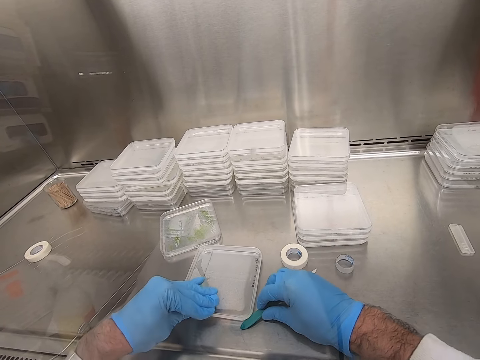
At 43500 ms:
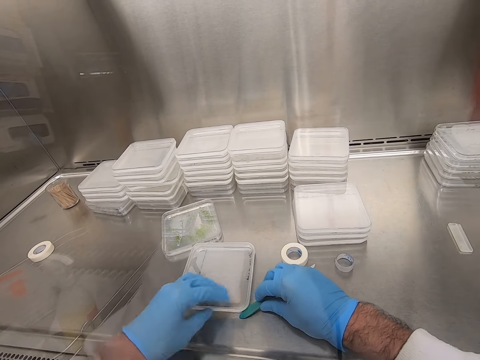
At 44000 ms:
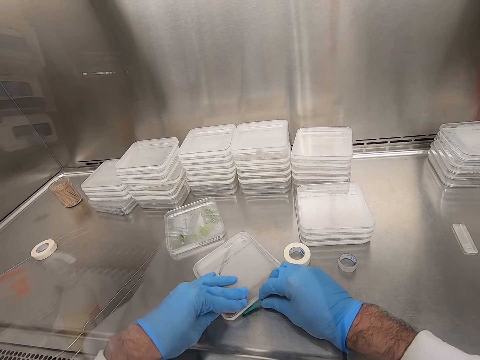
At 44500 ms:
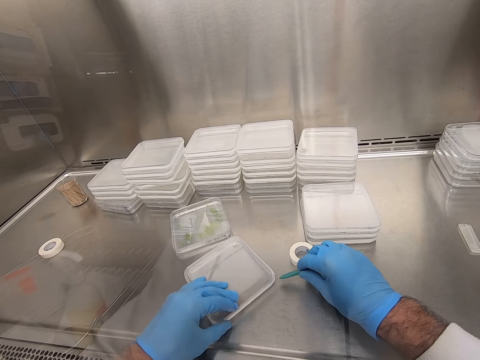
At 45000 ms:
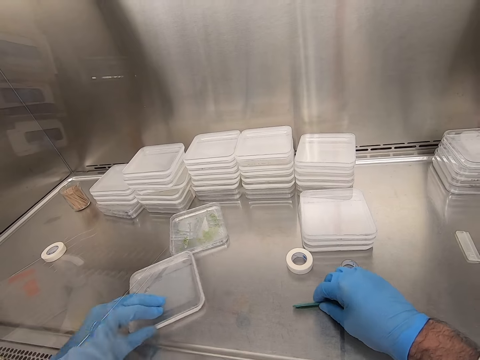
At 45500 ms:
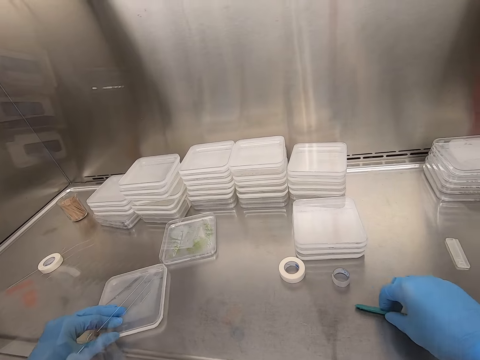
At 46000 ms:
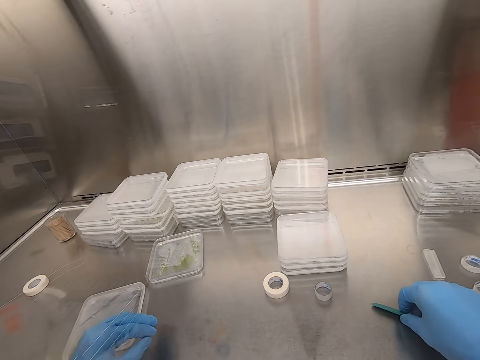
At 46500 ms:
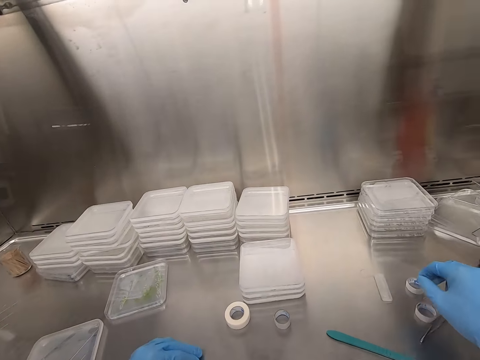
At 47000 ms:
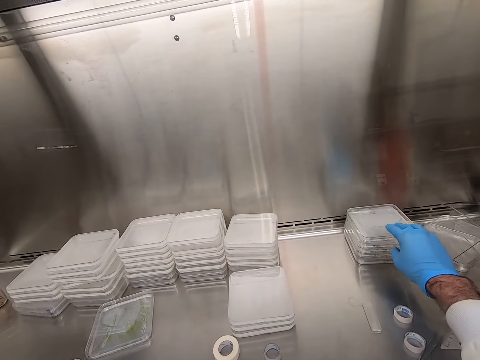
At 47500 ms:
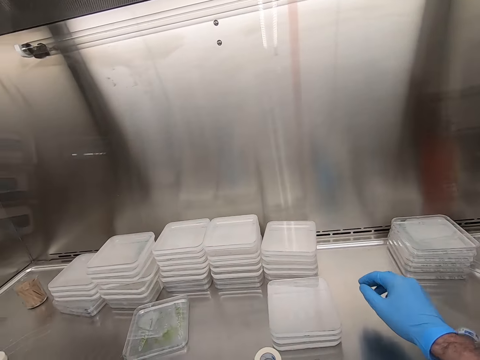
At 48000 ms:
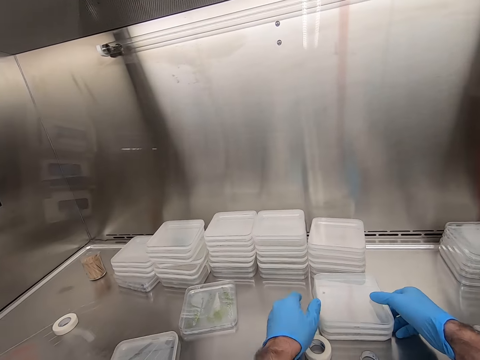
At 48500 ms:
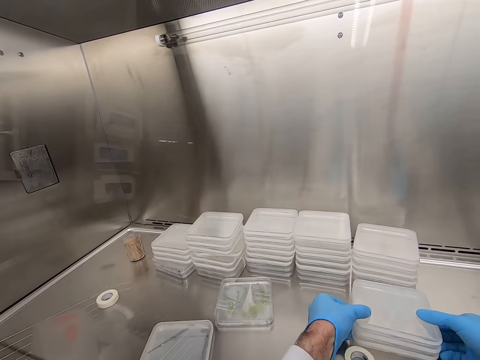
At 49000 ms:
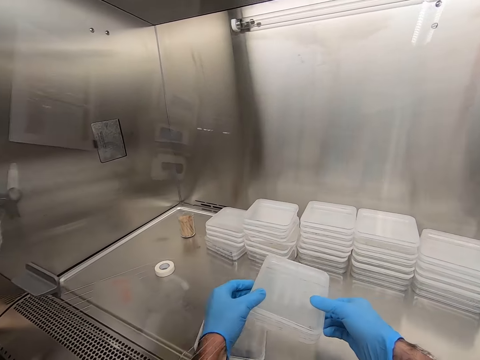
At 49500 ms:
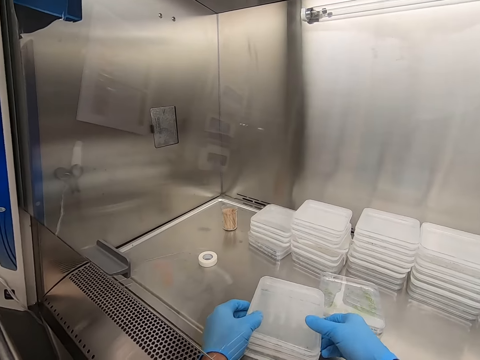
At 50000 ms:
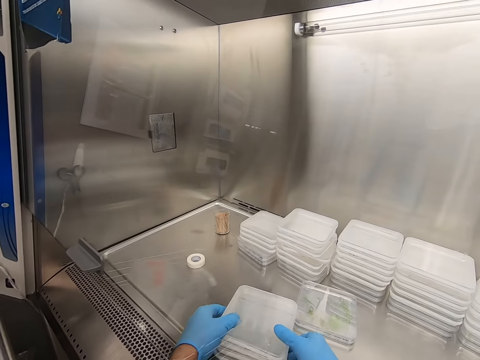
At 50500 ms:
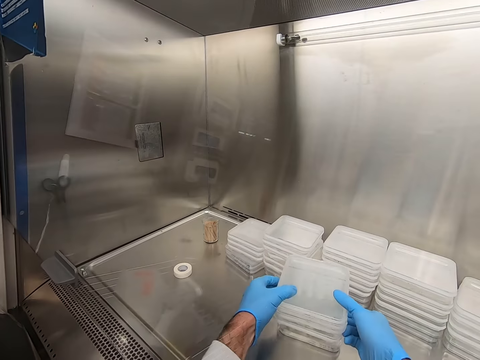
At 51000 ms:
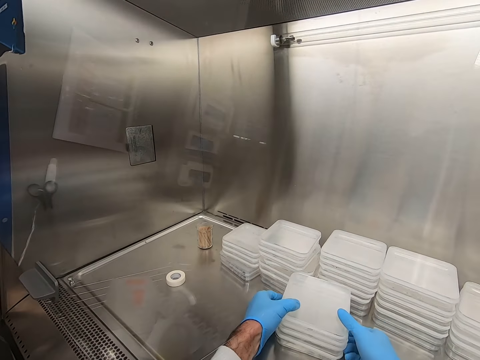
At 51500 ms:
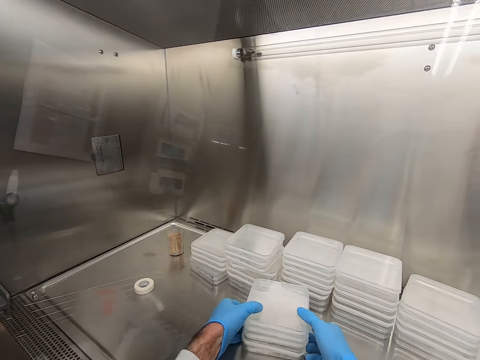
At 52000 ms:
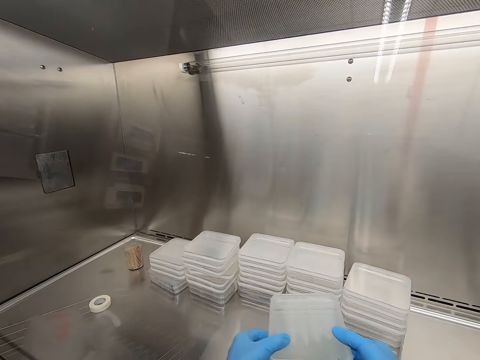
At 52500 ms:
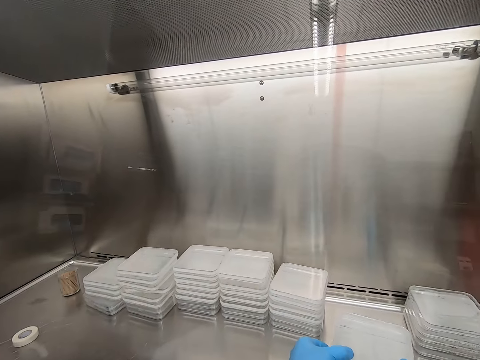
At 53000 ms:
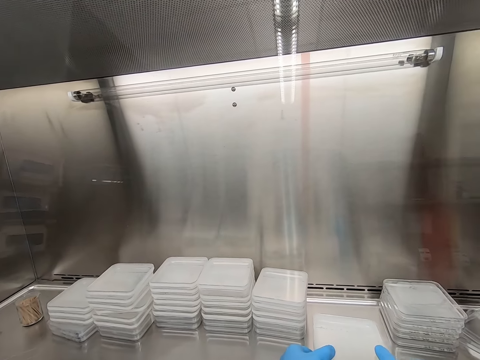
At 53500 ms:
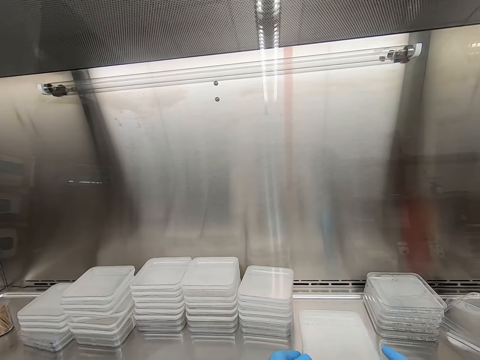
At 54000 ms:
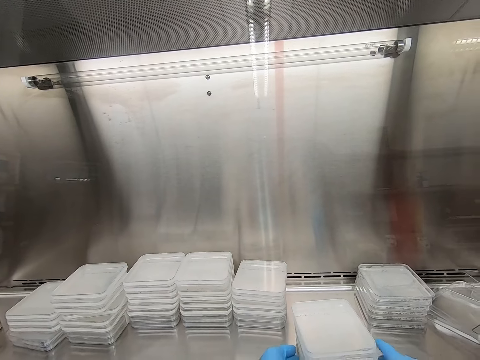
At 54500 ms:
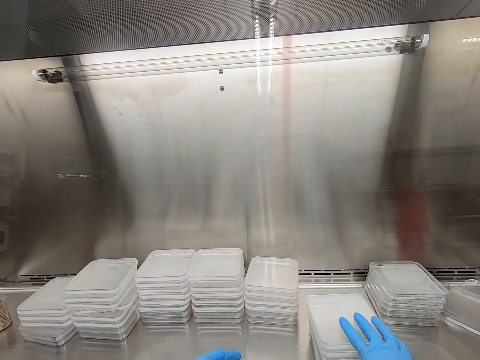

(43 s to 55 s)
The camera wearer moves the container and moves the utility knife. They hold the containers and move the containers. They pick up another plastic container. They put down the containers. They place the container on top of another container. They move the container in the table.

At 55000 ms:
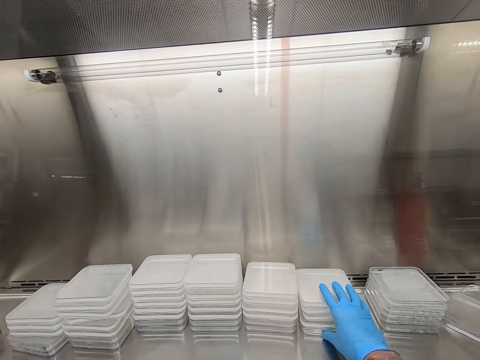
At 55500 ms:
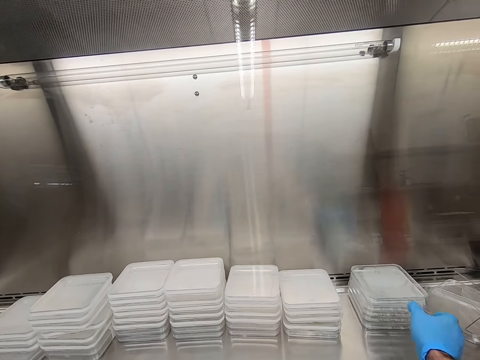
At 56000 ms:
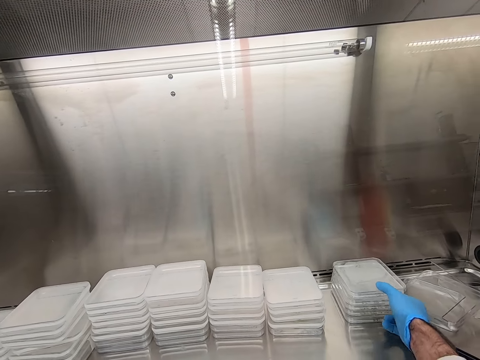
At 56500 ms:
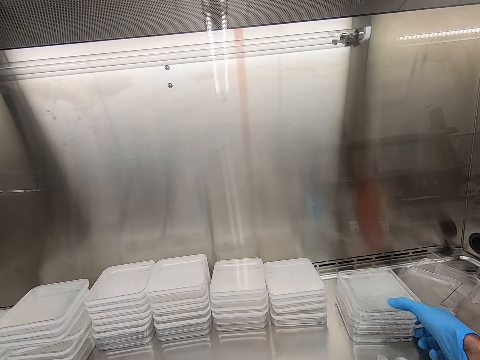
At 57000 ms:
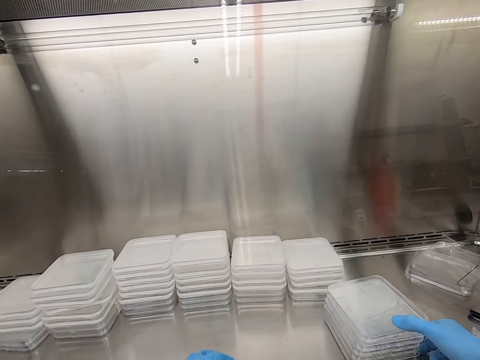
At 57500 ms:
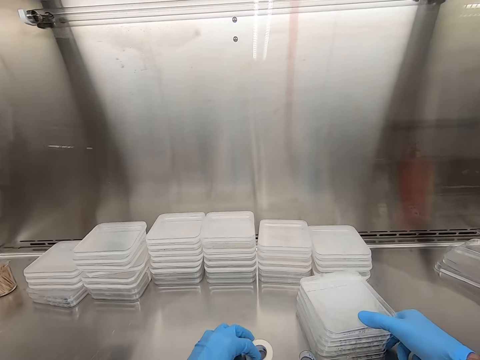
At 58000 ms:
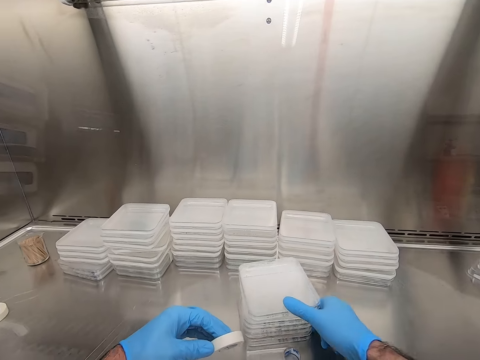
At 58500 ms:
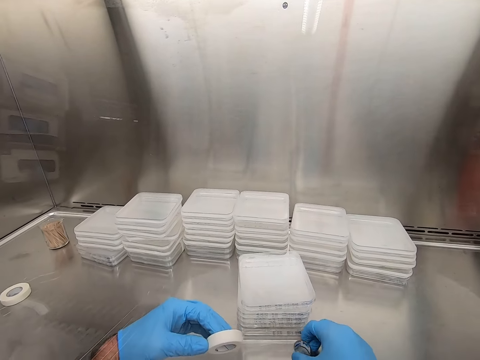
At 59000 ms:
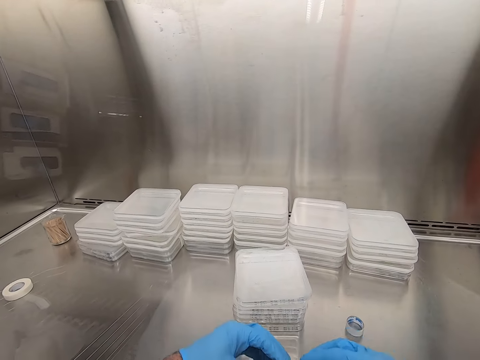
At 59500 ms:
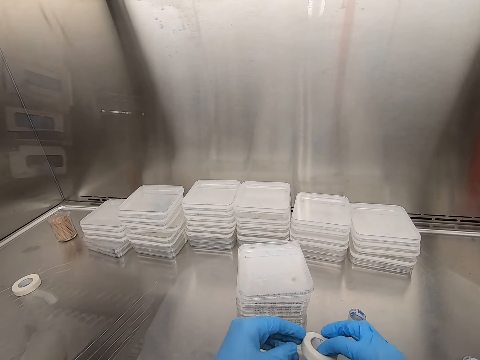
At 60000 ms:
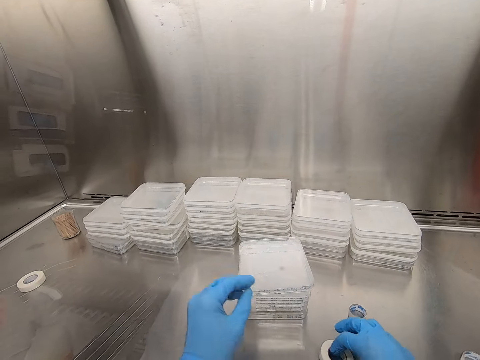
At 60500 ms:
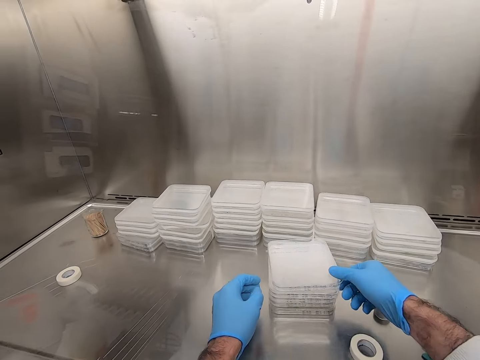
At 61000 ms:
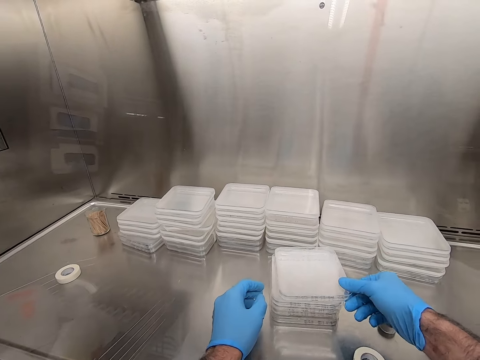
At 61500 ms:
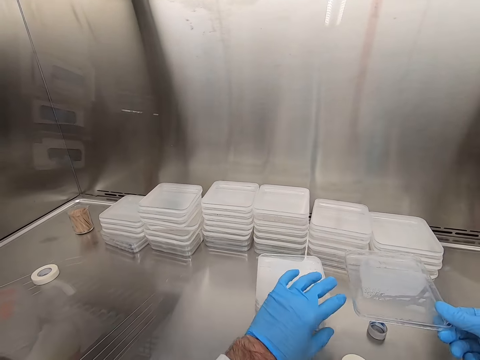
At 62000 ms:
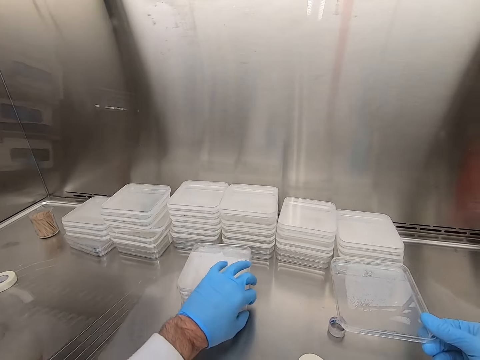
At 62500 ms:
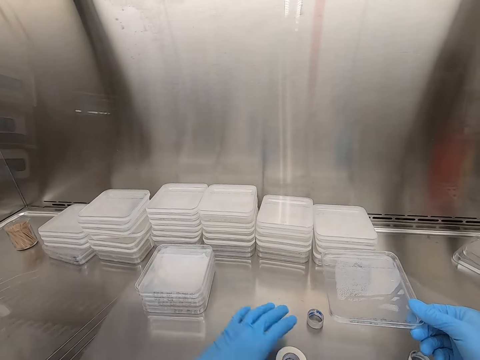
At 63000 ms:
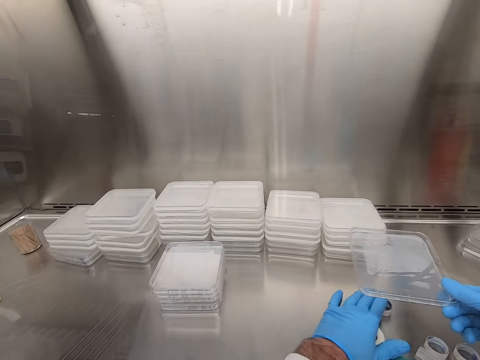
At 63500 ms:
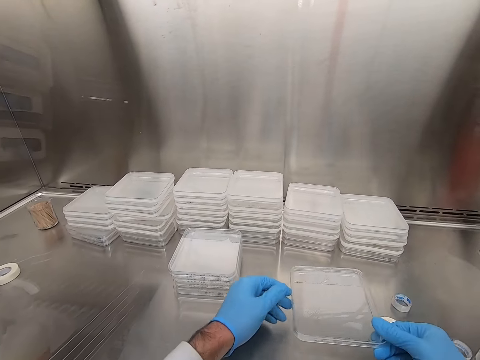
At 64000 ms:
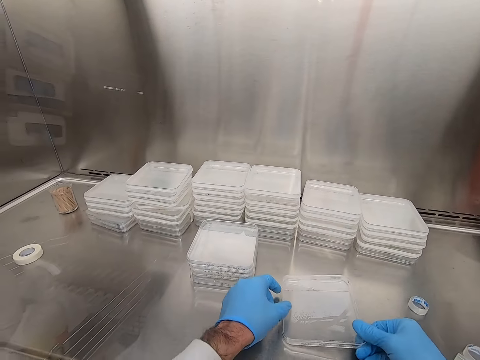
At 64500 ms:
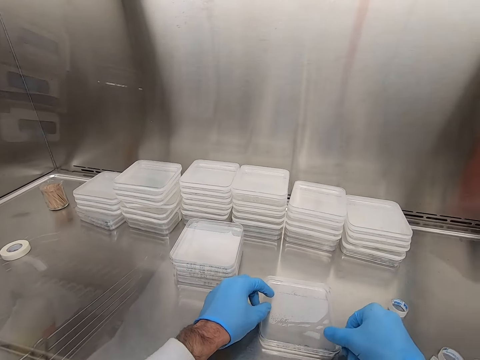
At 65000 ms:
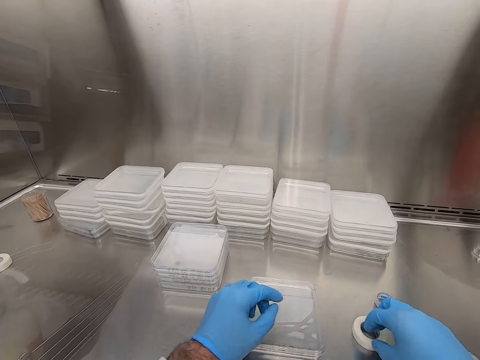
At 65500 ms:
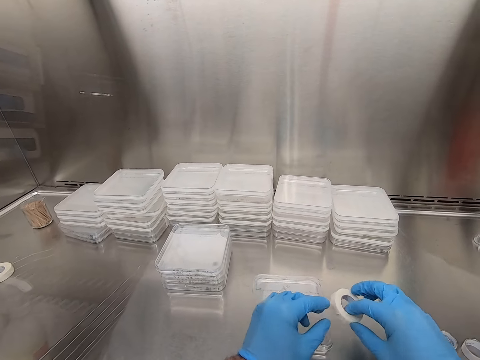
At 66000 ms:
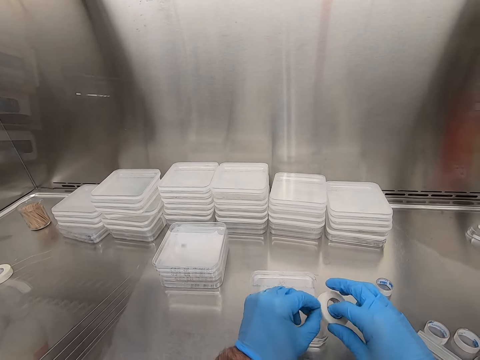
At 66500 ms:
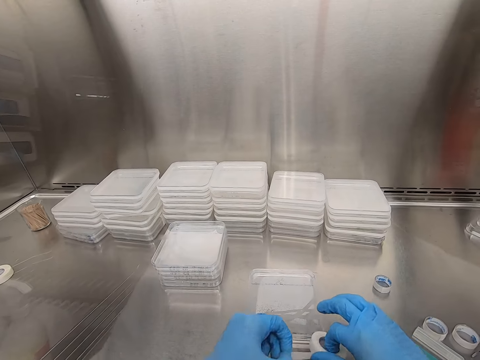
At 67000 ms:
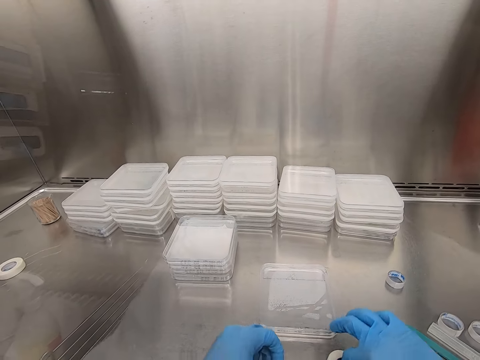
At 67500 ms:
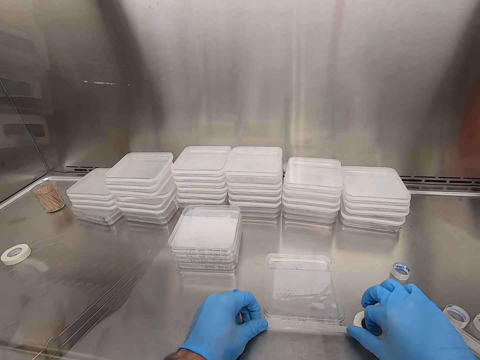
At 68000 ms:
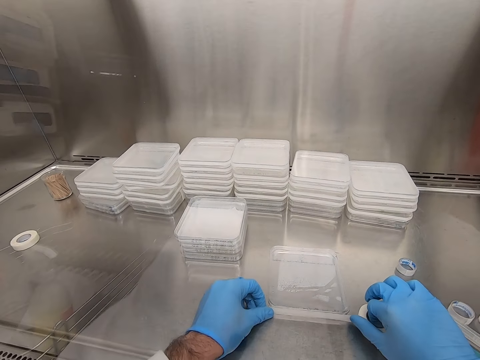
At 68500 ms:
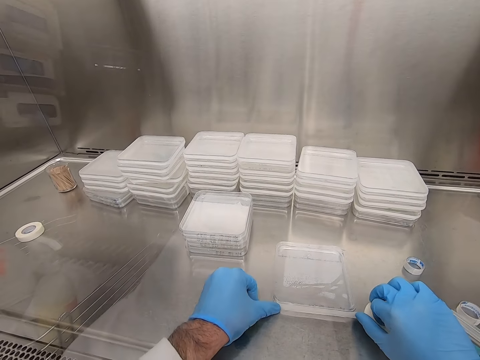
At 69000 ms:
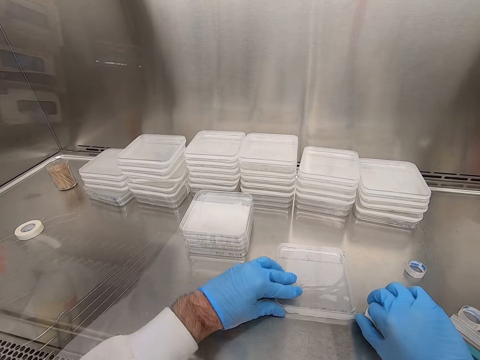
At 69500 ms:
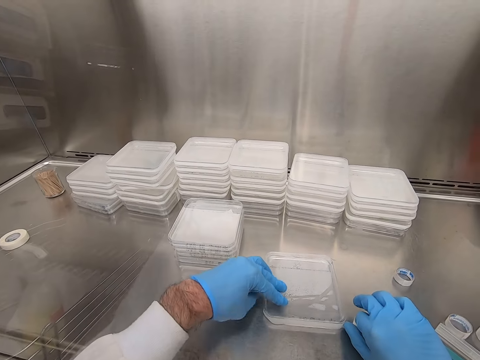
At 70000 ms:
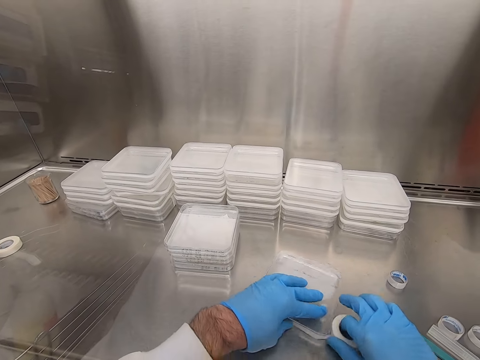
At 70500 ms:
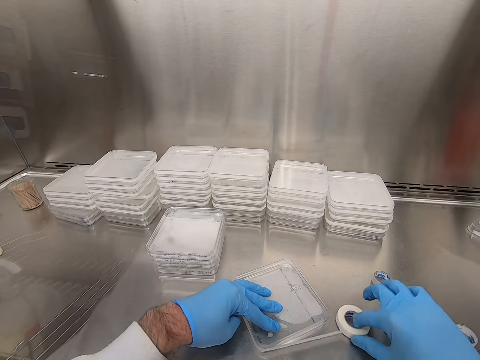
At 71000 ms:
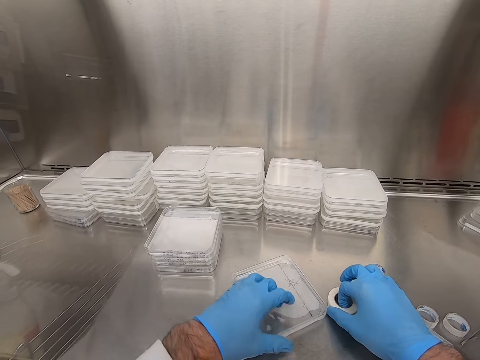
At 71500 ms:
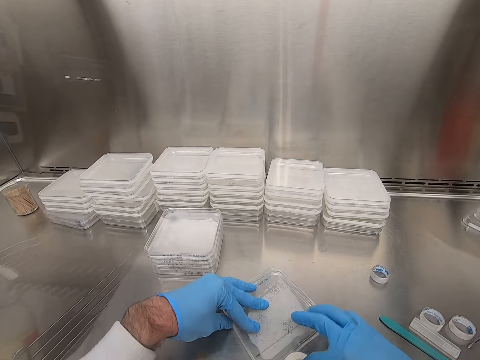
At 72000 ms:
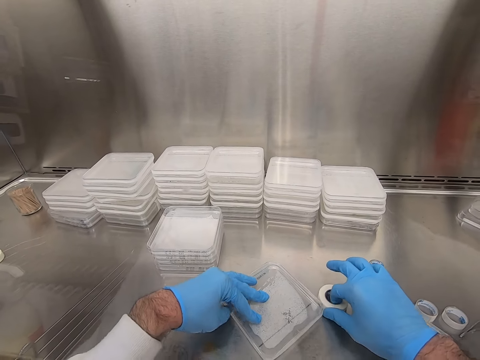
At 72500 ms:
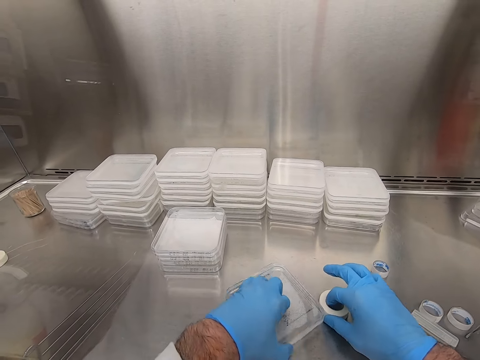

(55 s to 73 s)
The camera wearer pushes the containers with the other hand and pulls the containers. They pick up a set of containers and move the containers in the table. They hold the tape, move the tape, and put down the tape. They hold the containers. They pick up the container from the set of containers. They move the containers. They move the tape in the table. They place the plastic container in the table. They pick up the tape. They hold the tape and pull the tape. They unwind the tape. They put the tape on the plastic container.
